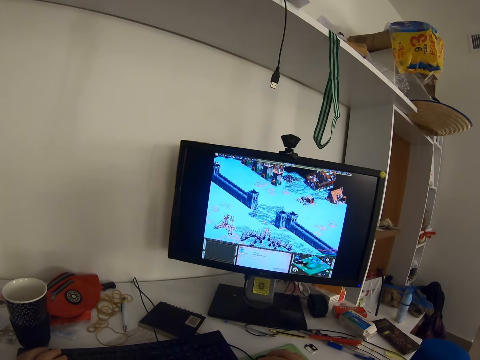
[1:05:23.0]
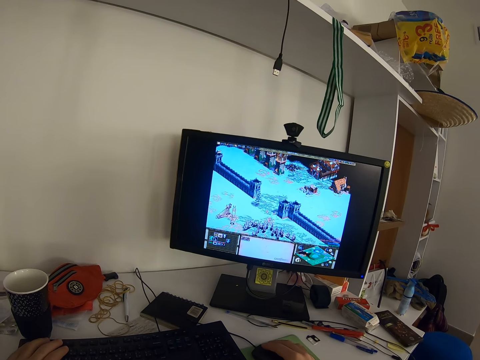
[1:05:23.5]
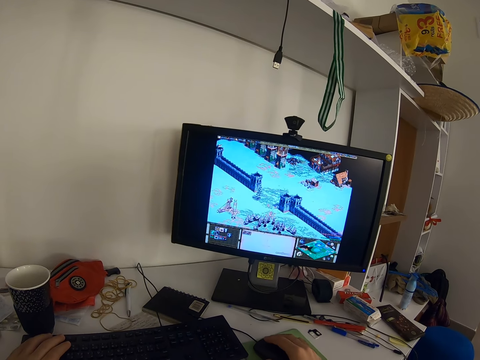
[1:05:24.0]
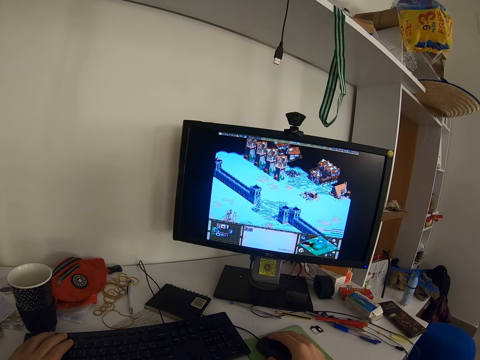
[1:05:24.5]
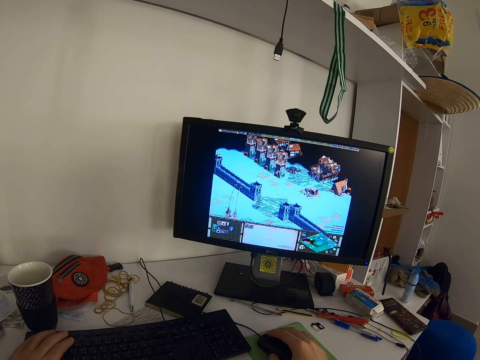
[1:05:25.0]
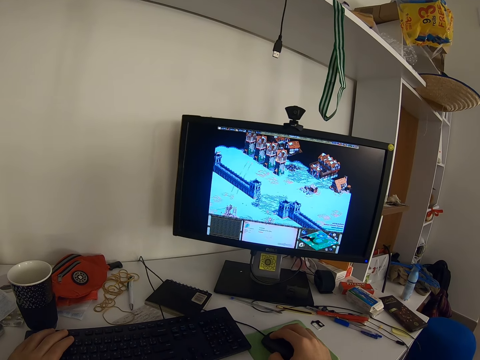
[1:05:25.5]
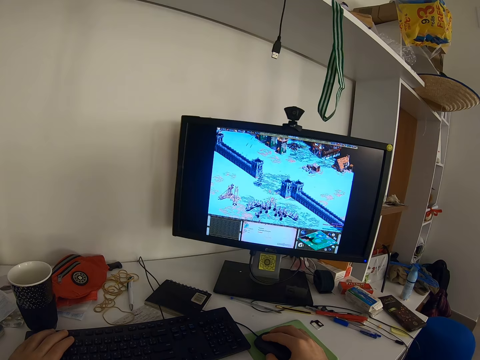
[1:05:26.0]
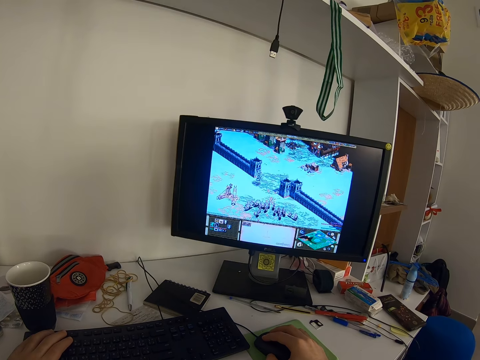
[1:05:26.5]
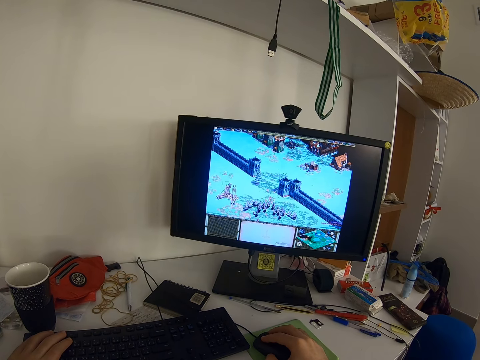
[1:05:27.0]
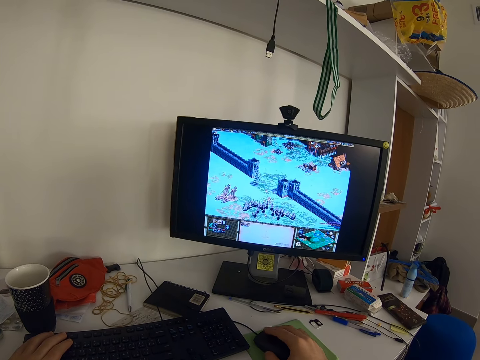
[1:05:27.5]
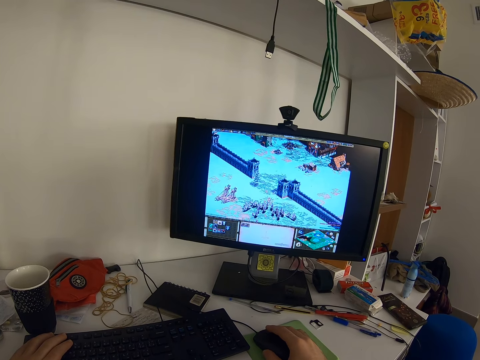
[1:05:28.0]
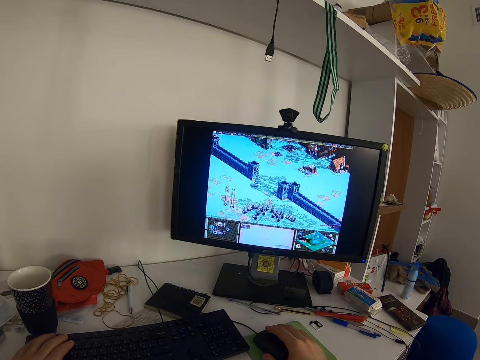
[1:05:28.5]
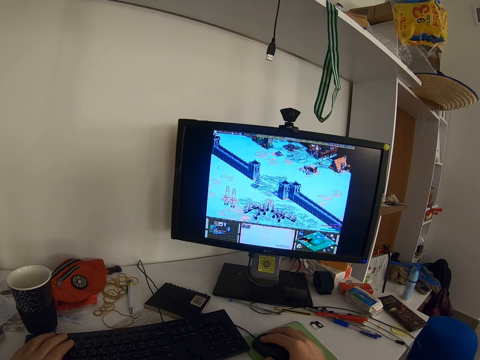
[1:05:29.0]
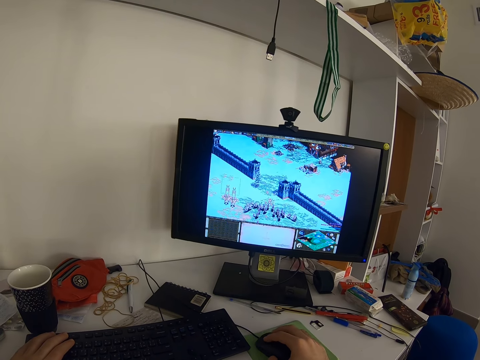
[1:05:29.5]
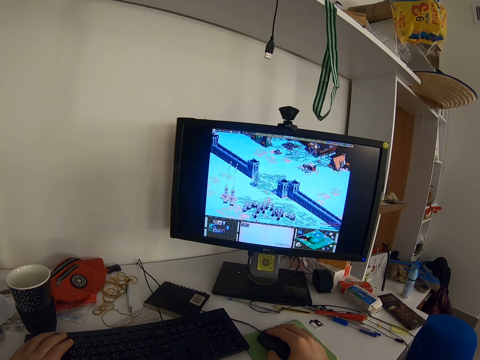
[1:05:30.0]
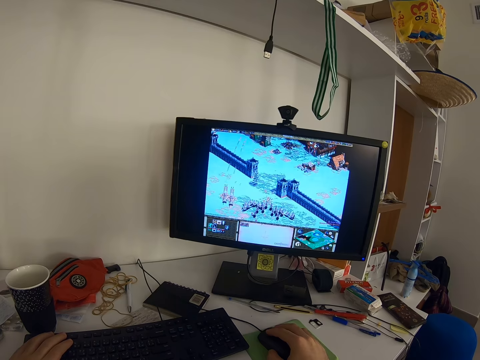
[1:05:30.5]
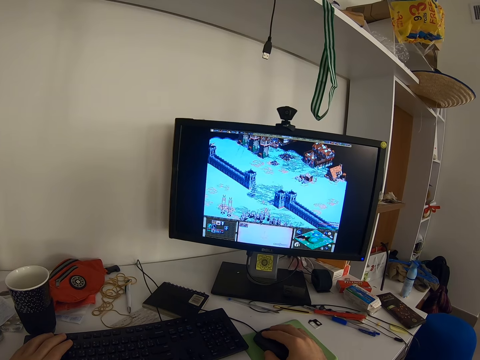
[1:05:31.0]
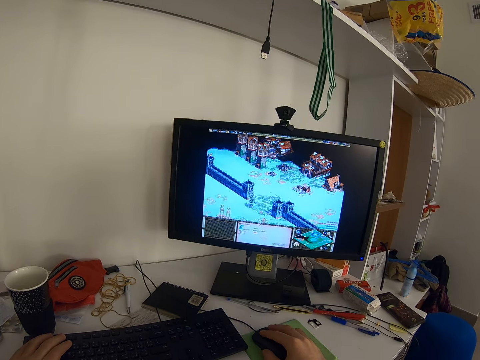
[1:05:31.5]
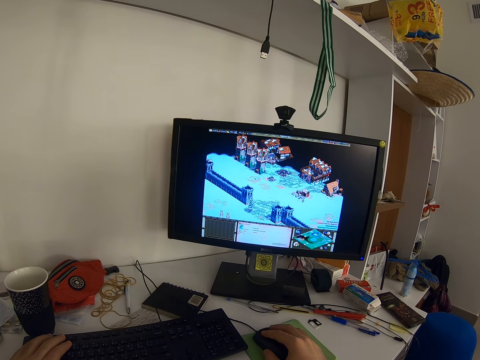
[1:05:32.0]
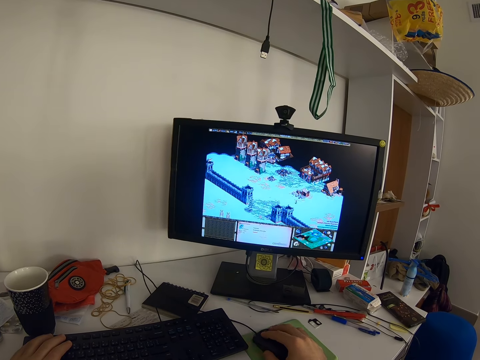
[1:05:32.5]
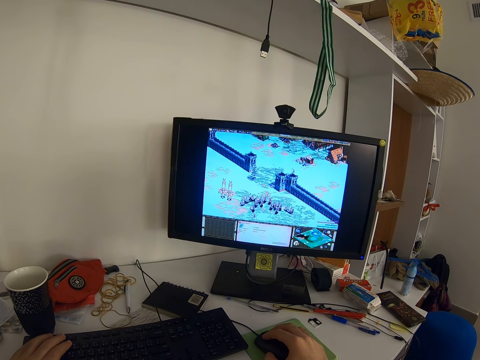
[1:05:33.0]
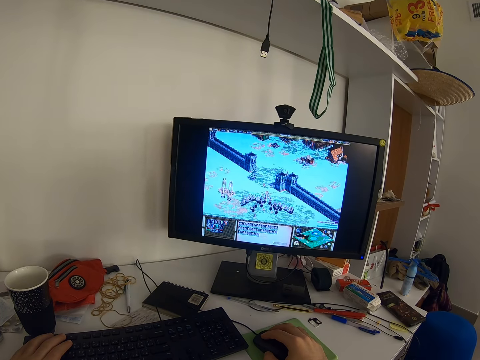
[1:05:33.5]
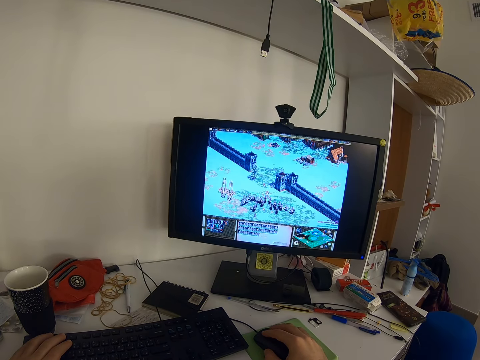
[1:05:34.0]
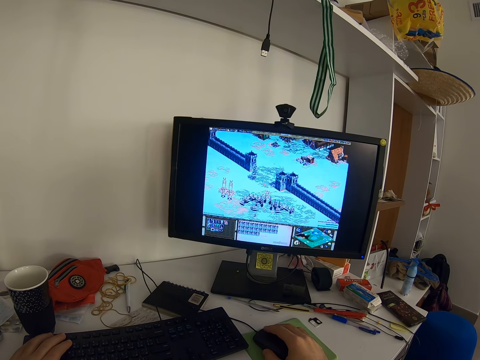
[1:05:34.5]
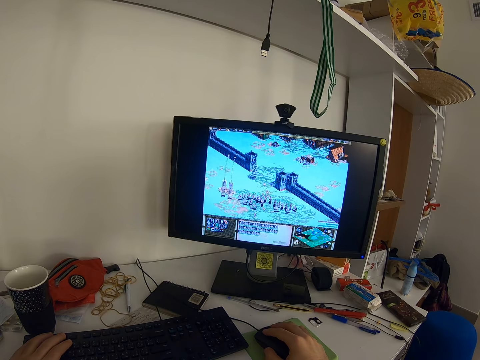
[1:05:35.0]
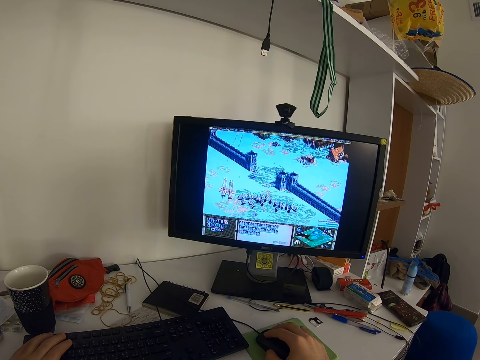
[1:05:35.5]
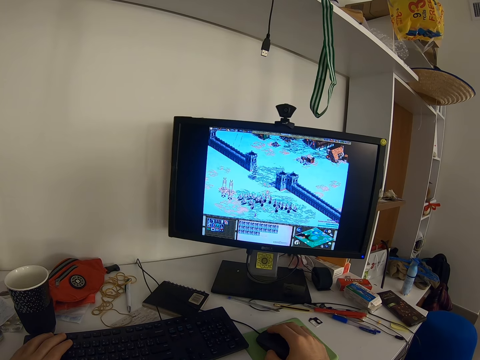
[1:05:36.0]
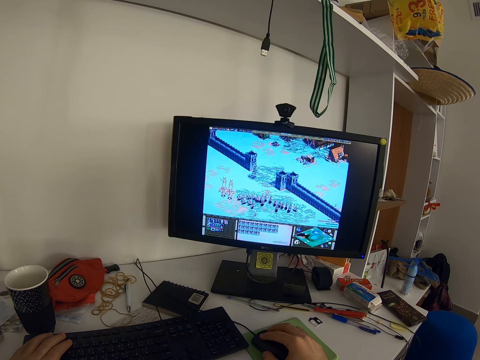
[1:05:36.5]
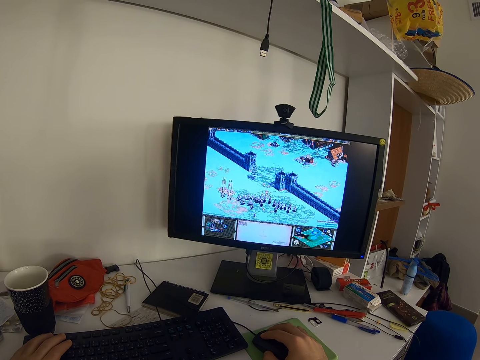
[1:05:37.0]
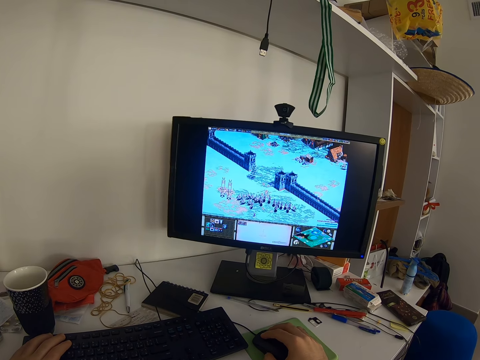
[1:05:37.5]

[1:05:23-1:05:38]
The camera wearer moves the mouse. They click the mouse.

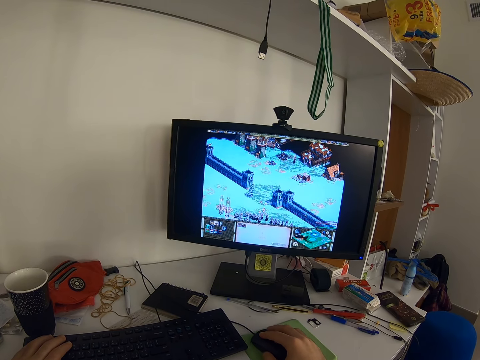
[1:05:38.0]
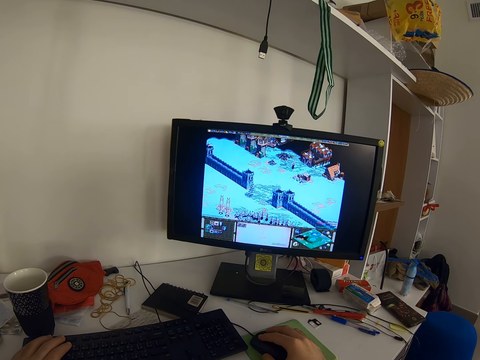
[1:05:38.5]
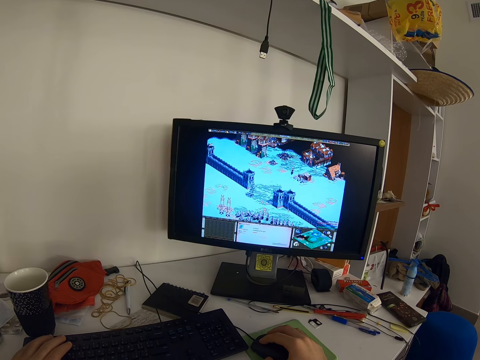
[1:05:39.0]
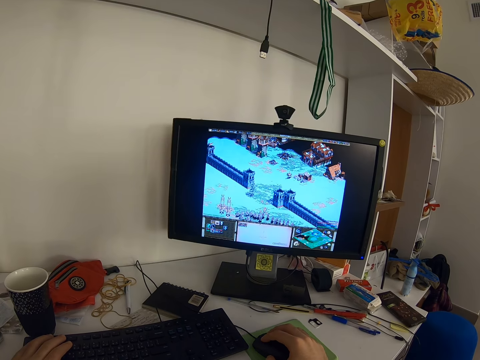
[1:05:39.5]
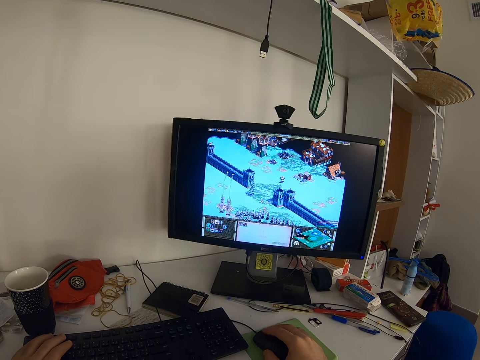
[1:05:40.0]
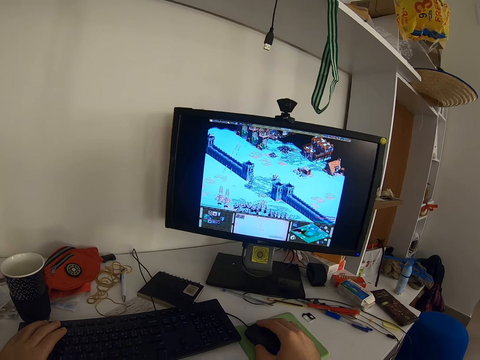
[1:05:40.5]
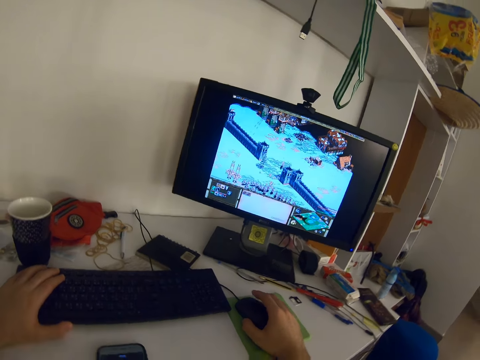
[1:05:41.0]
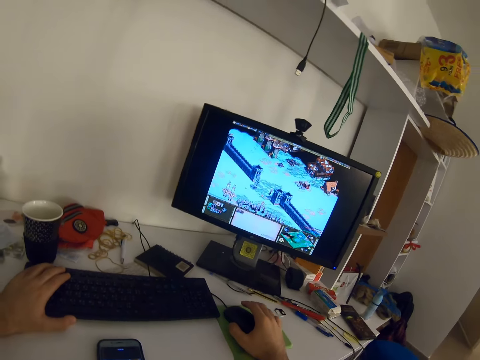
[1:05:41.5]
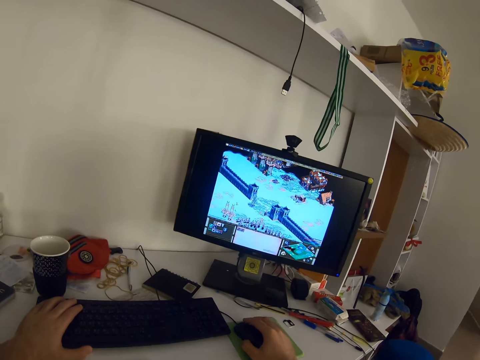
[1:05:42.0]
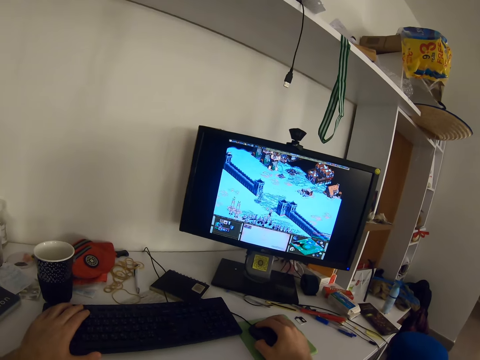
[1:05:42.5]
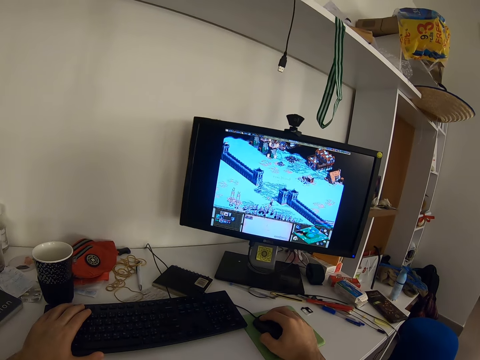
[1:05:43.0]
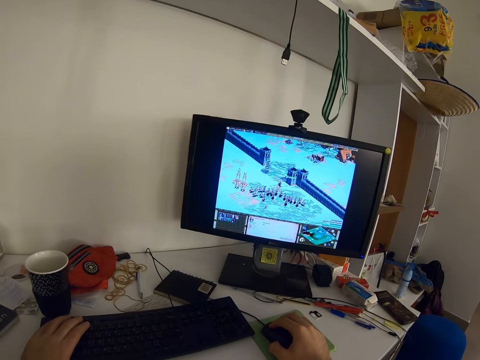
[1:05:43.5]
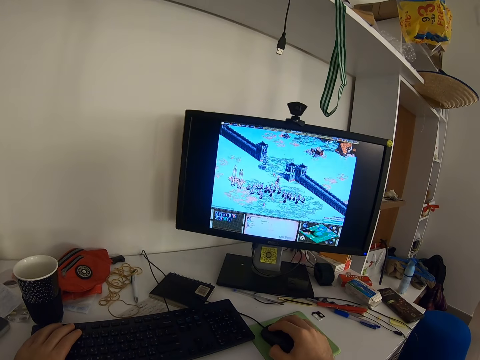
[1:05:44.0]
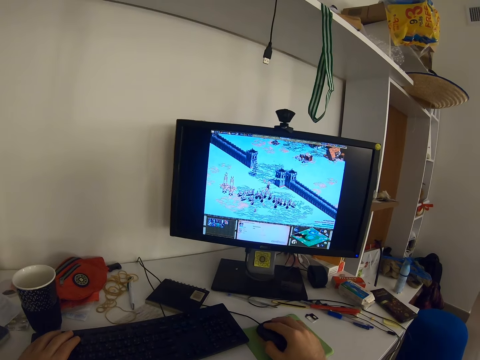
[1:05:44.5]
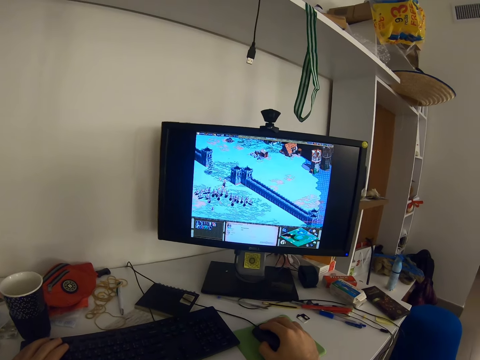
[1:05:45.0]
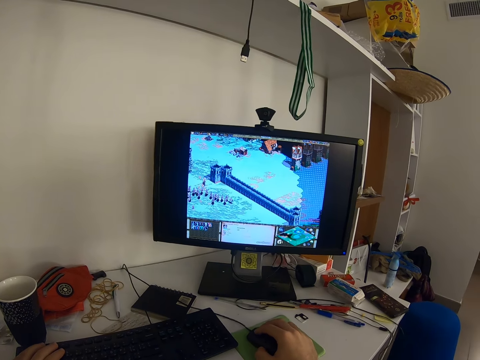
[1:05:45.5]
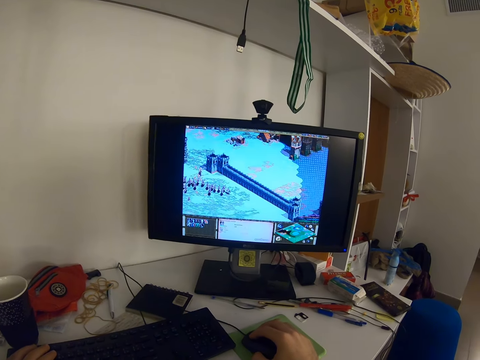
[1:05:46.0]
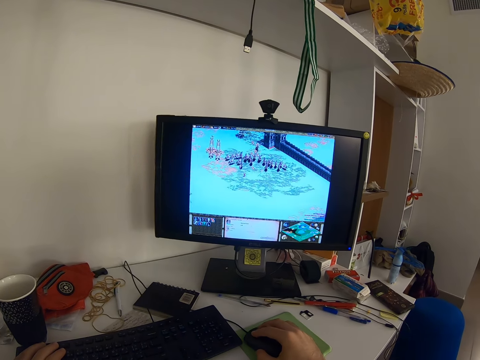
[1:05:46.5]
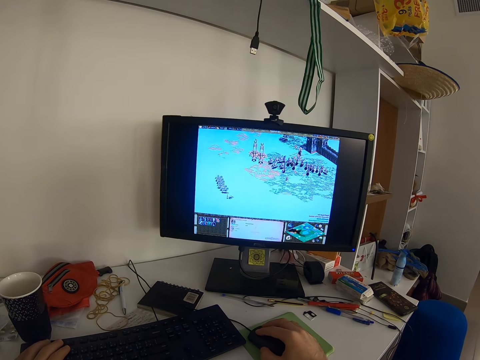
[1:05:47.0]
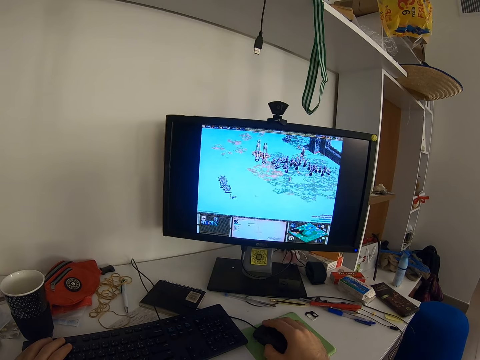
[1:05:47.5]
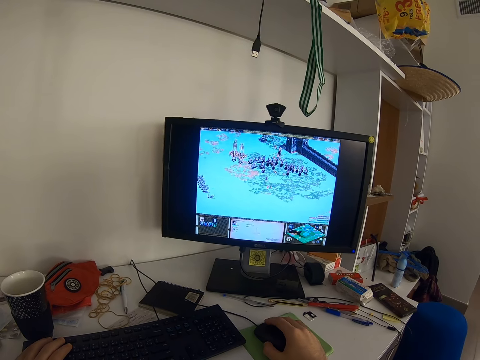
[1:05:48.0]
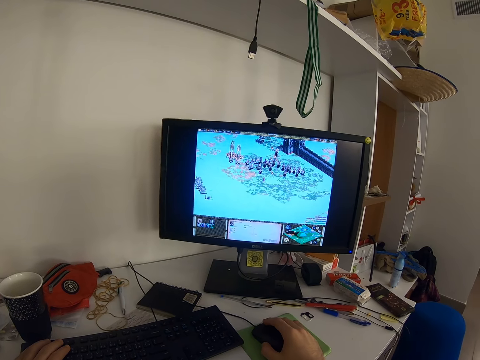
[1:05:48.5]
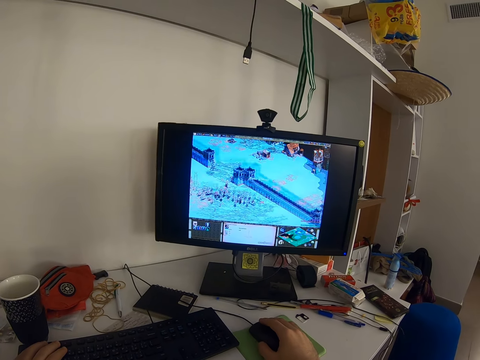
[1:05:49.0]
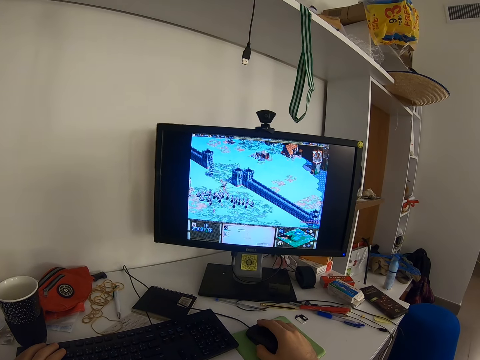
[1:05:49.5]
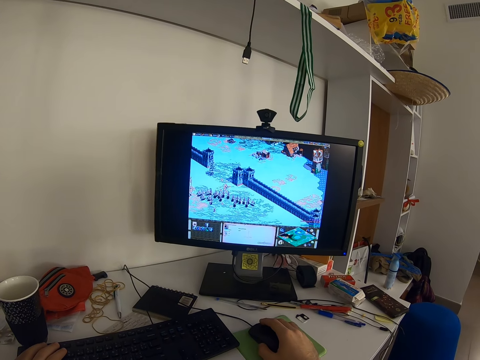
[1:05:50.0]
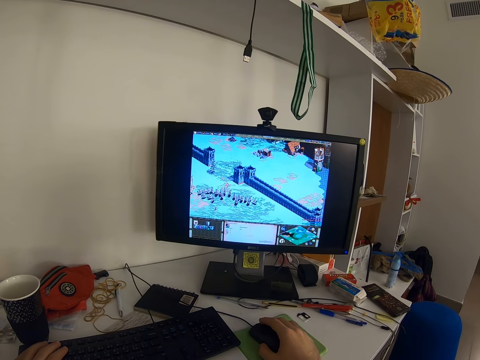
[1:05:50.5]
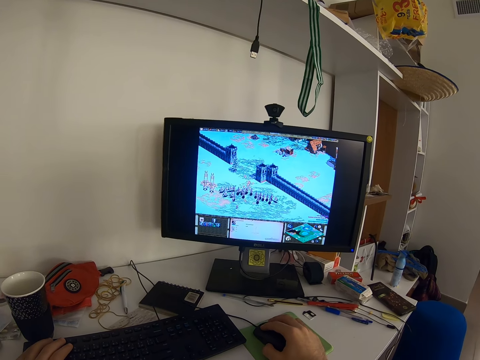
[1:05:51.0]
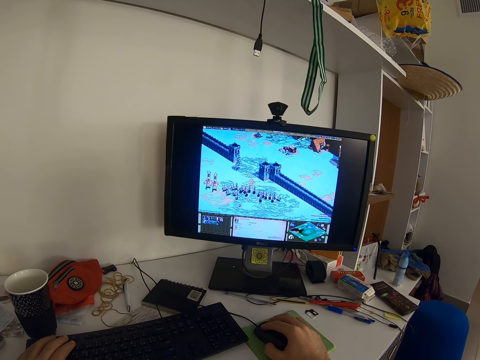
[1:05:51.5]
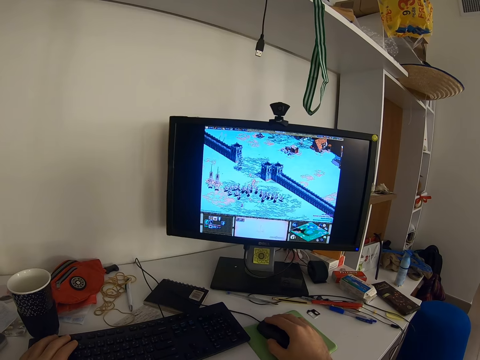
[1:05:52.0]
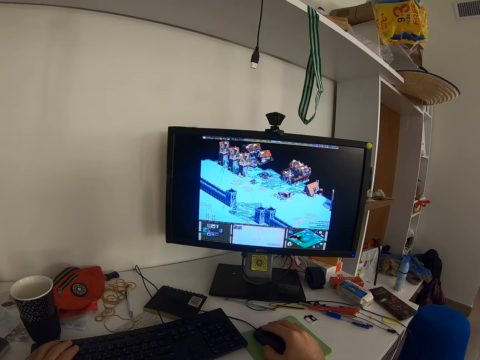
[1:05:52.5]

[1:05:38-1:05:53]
The camera wearer presses the keyboard. They move the mouse and click the mouse.
